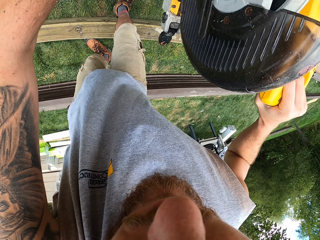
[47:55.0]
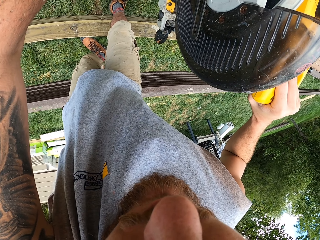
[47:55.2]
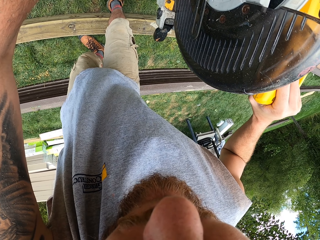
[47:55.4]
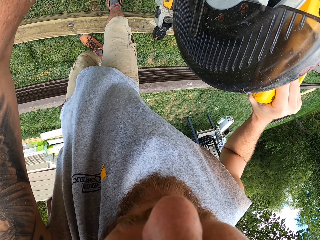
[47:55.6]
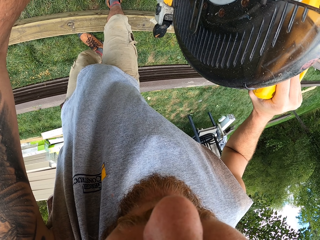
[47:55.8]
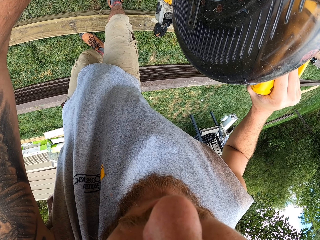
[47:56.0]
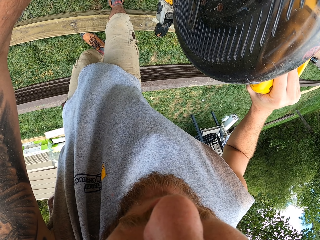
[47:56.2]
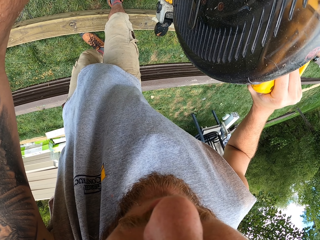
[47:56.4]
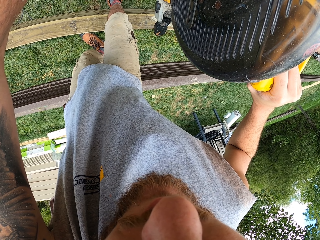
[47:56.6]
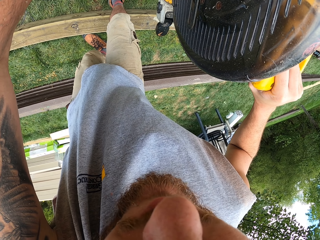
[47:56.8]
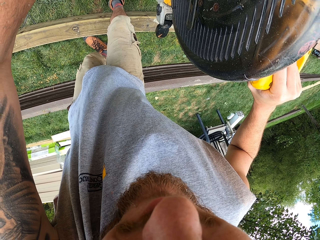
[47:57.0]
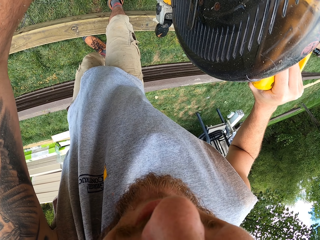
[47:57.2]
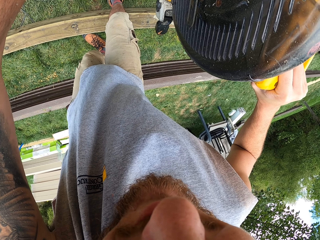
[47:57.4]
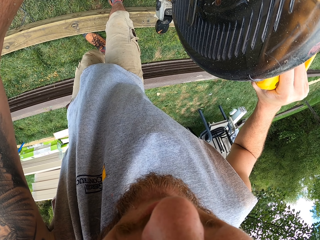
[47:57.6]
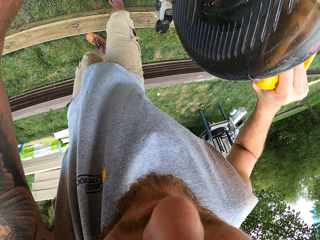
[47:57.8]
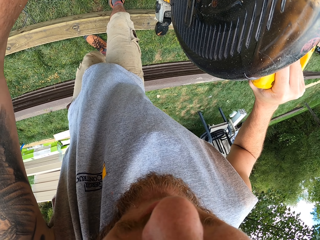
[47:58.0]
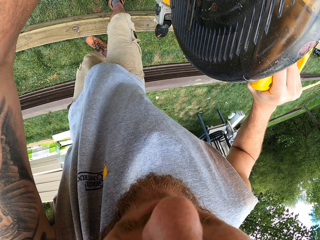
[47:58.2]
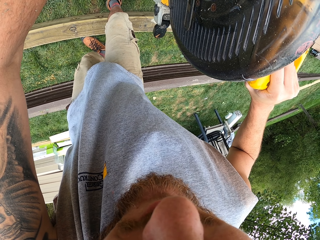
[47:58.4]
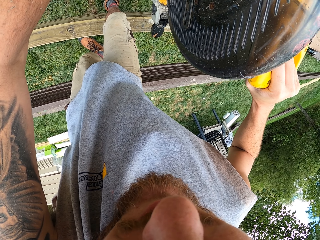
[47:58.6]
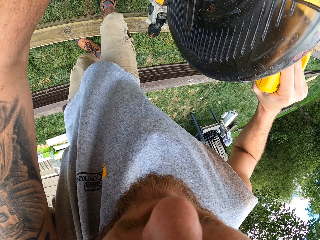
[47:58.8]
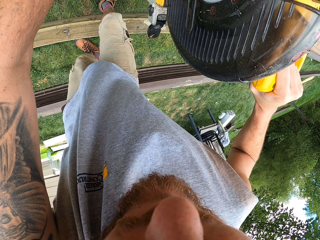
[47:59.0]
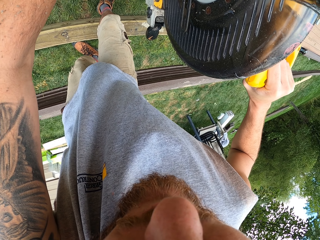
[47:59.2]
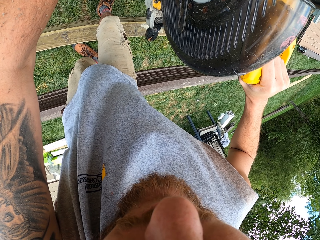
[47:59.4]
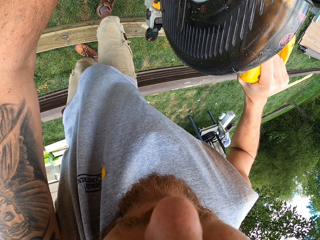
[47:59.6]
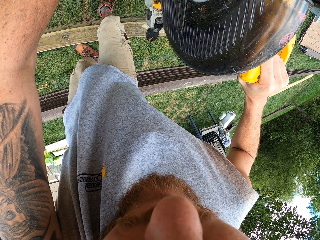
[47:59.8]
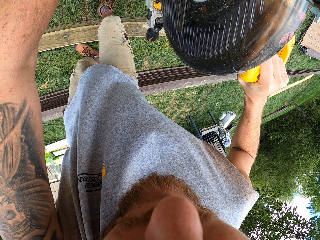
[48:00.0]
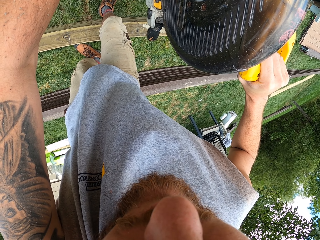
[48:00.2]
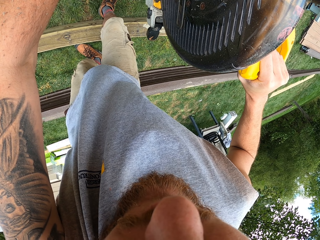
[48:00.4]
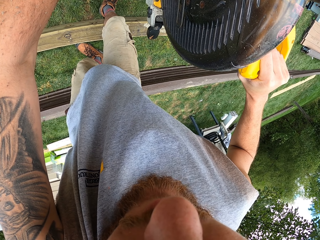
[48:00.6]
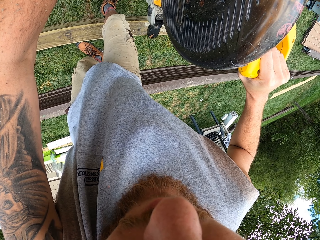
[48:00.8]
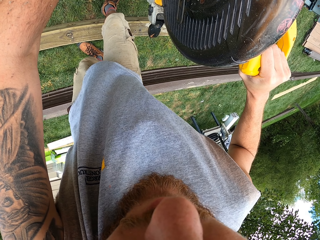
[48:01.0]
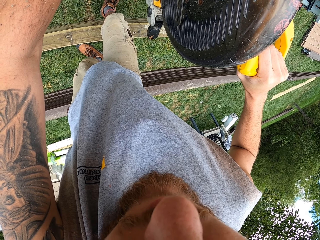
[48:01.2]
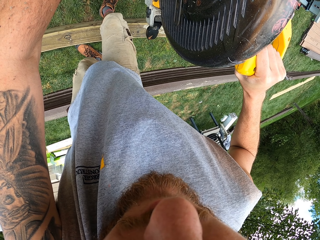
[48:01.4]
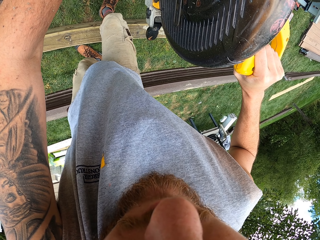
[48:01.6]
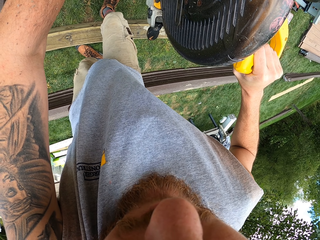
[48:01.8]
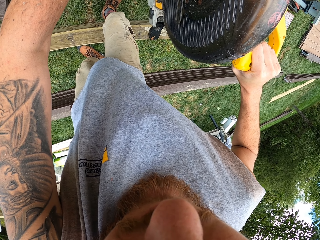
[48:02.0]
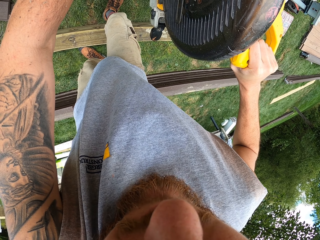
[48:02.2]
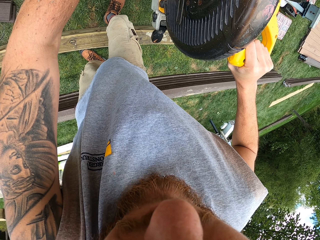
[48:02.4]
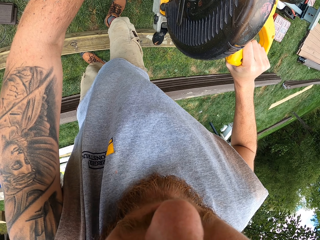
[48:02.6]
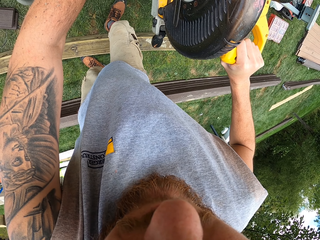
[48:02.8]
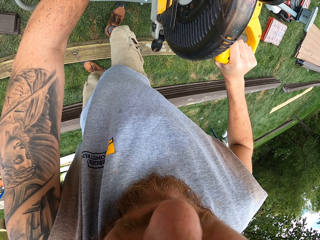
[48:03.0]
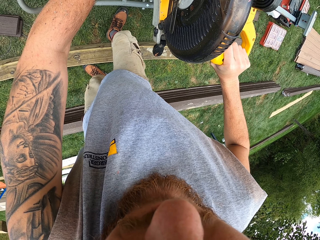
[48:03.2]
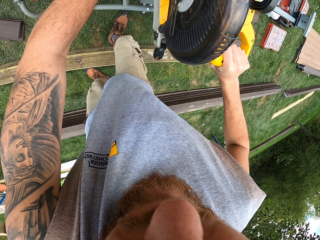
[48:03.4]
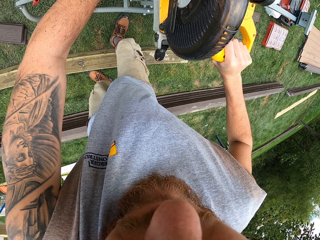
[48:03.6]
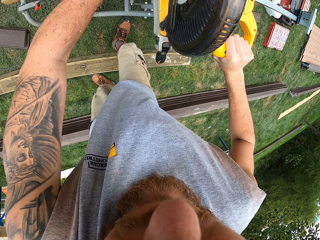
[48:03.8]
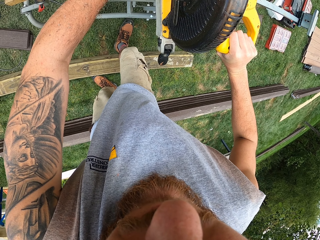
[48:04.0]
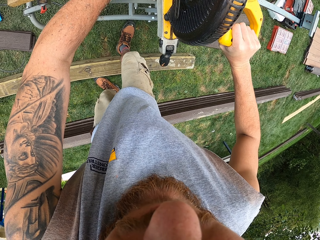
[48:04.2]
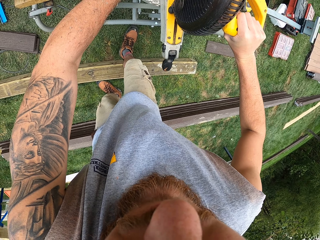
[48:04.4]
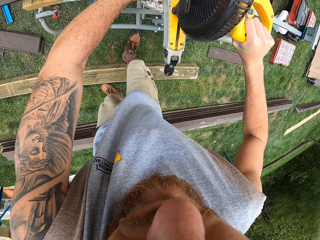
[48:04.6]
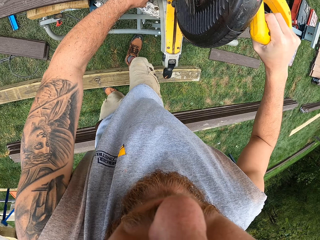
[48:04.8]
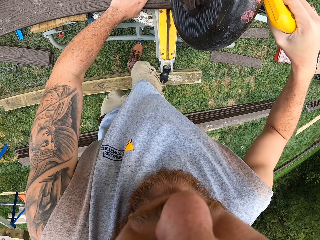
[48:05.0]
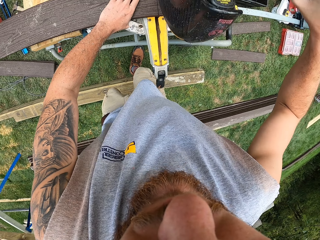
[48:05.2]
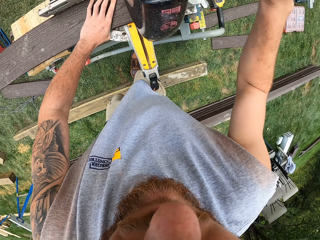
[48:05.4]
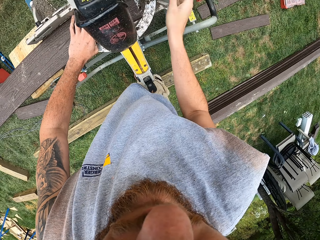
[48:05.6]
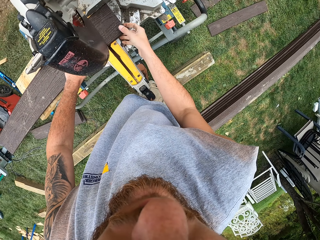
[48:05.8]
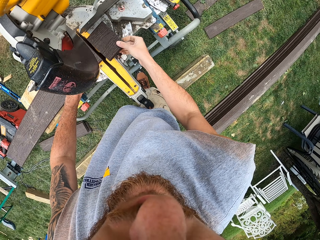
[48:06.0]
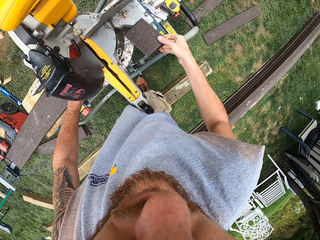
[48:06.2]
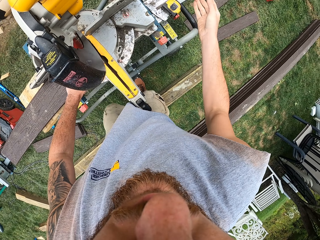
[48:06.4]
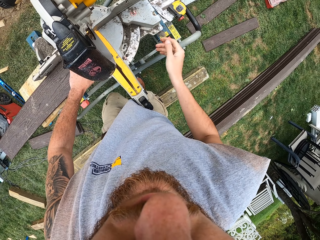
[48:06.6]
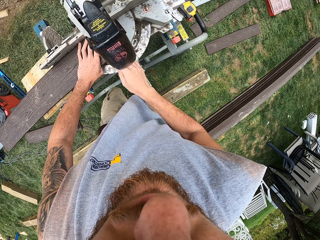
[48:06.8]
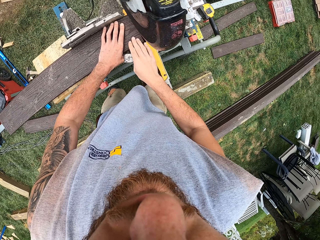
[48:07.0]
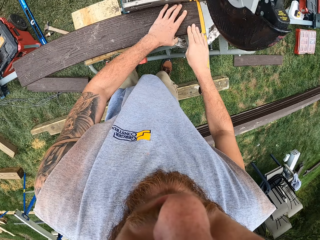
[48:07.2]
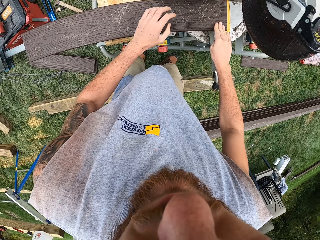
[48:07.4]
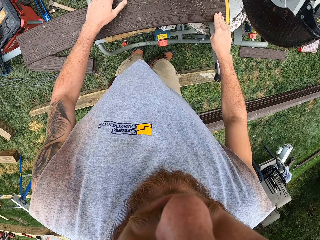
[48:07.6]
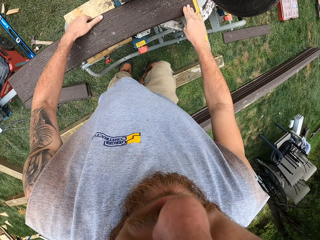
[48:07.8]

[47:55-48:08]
The camera wearer holds the wood cutter handle with the right hand. They press the seesaw machine. They move the wood cutter machine handle with the right hand. They lift up the seesaw machine. They pick the timber from the wood cutter machine. They throw away the timber.

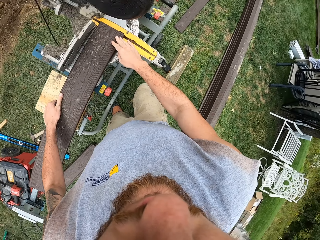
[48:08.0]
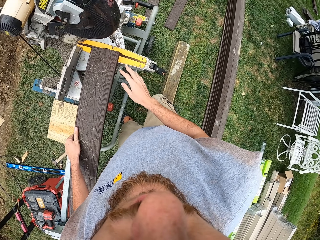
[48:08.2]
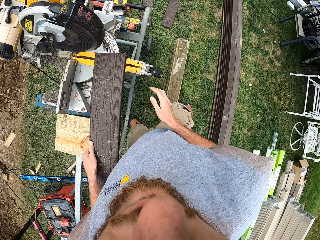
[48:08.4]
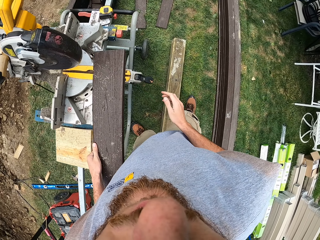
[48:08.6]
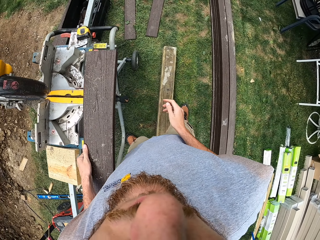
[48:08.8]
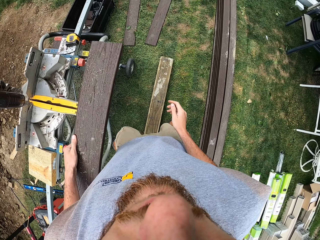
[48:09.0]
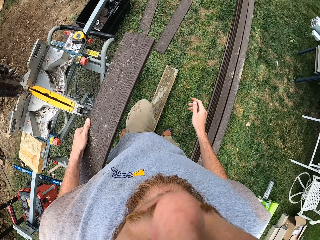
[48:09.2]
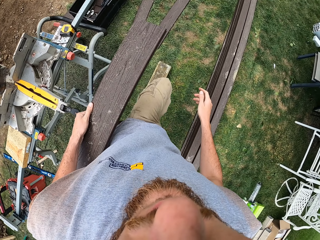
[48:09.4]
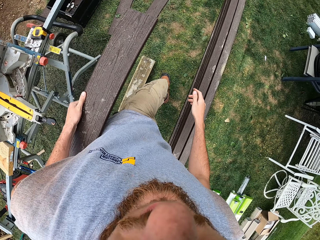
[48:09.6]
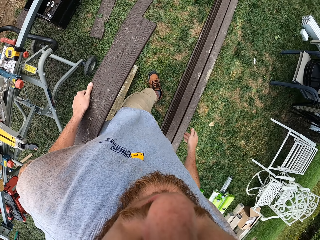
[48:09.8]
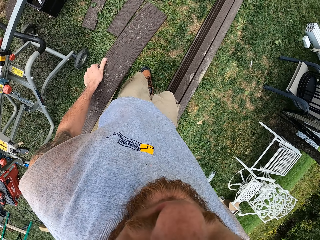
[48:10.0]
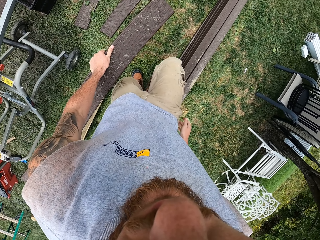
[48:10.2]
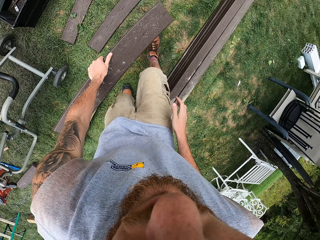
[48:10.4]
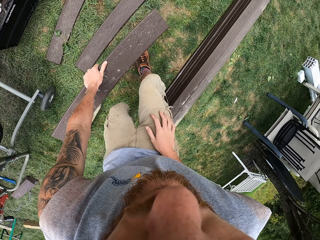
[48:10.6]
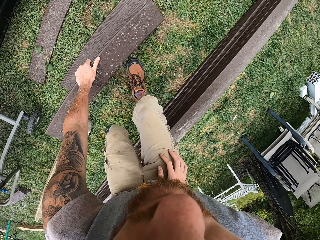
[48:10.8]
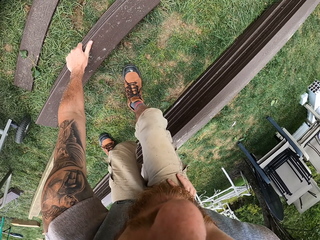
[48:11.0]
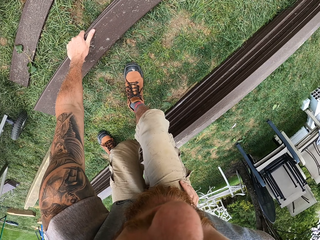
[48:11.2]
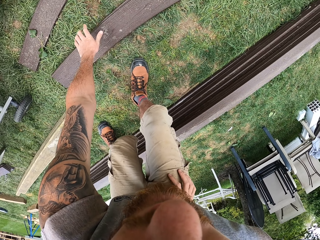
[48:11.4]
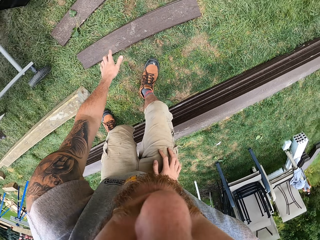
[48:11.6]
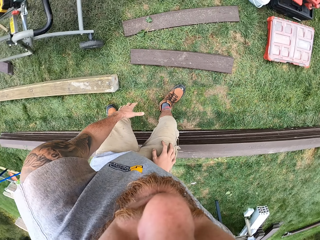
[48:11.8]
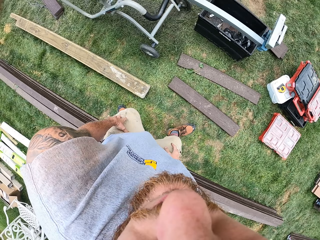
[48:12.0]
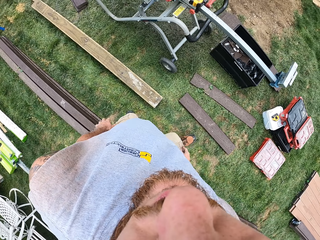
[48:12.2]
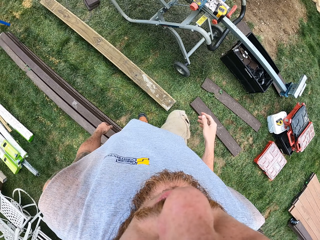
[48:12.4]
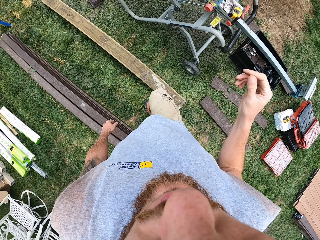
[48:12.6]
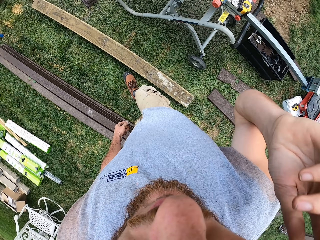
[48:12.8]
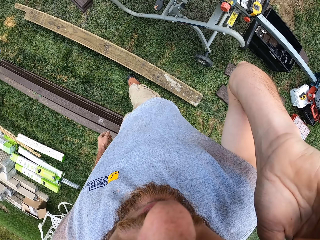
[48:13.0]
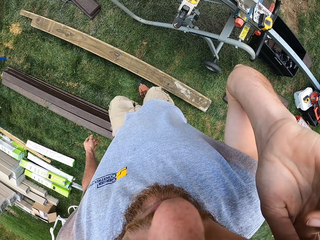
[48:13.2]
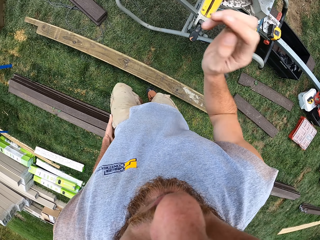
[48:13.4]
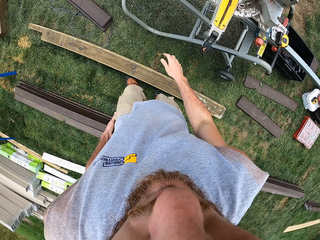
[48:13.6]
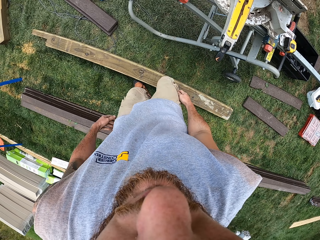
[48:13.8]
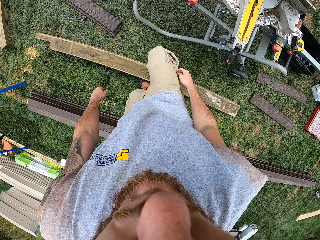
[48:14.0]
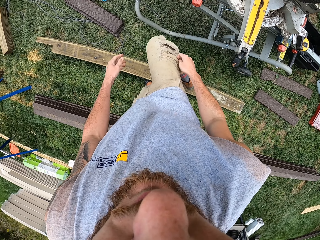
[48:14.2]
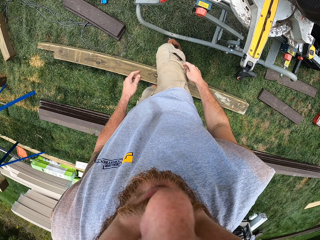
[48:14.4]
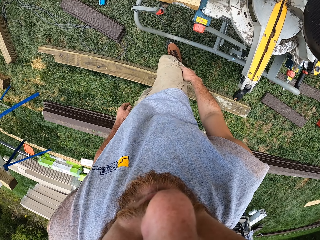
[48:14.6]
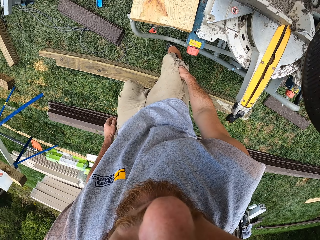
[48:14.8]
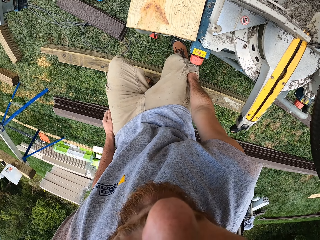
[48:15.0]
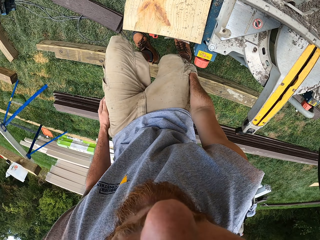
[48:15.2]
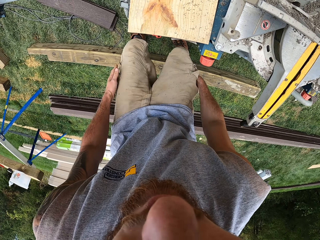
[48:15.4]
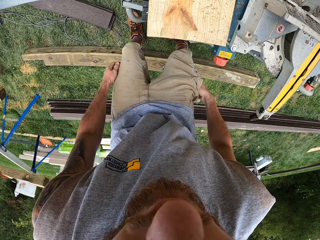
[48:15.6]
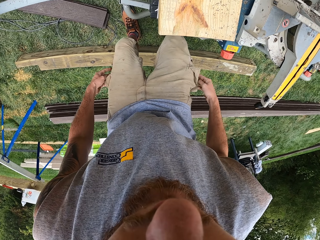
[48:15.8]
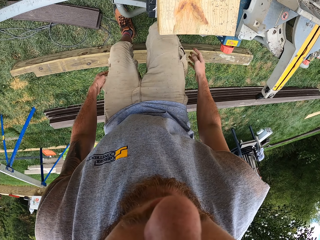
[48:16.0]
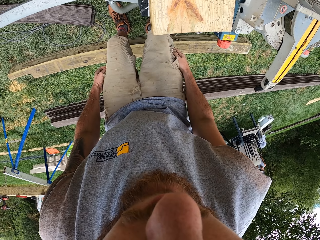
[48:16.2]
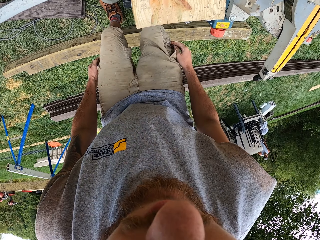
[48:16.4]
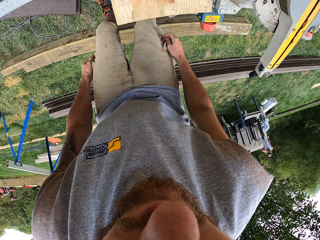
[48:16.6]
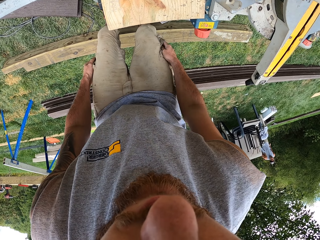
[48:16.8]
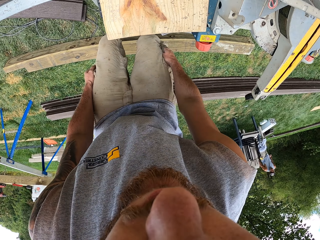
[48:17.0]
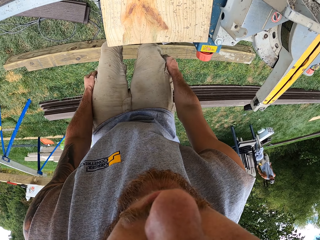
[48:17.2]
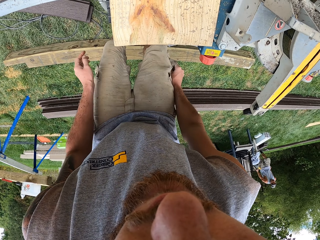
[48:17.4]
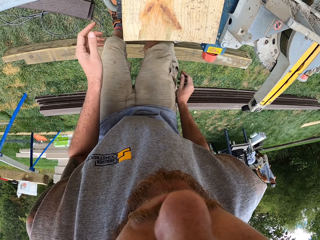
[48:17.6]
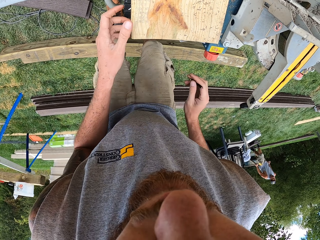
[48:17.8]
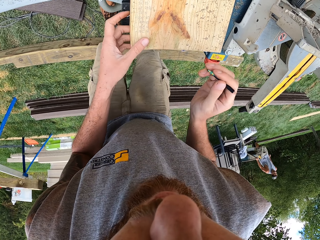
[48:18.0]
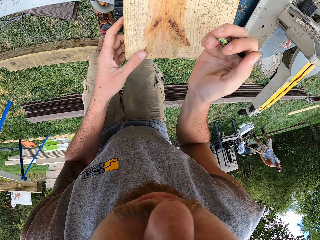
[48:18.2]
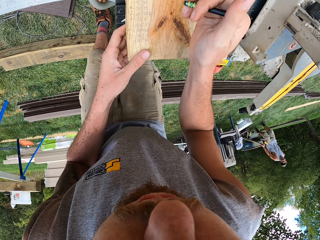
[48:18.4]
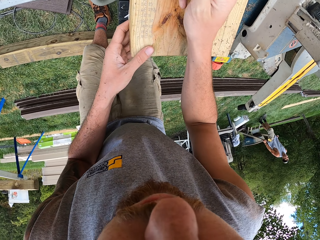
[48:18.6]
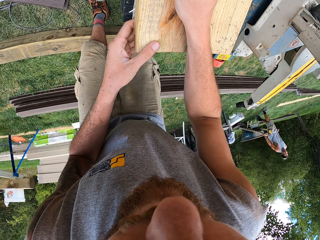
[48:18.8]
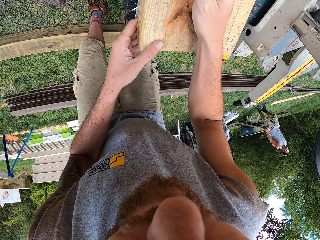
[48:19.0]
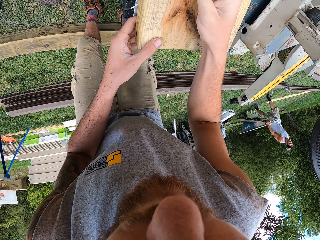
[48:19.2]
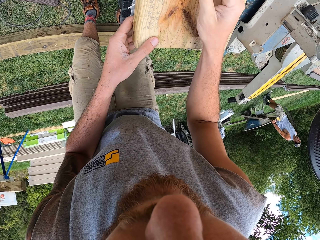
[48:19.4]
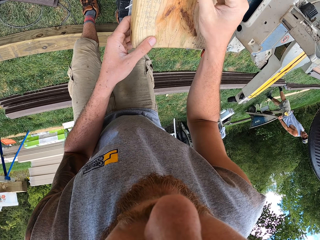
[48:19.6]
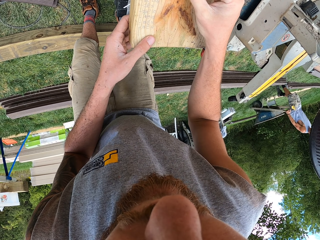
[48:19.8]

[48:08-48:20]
The camera wearer picks the timber from the wood cutter. They walk beside the stand and move around the compound. They put the timber on the ground. They throw the wood down. They rise up. They raise the right hand. They drop the right hand. They move around the compound. They cross the wood on the ground. They touch the pocket. They take a pencil. They hold a pen in the right hand. They mark the wood.
